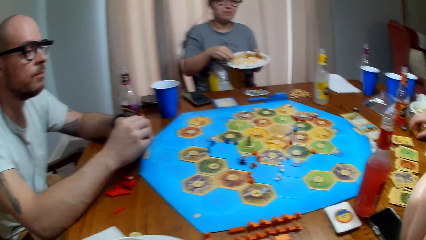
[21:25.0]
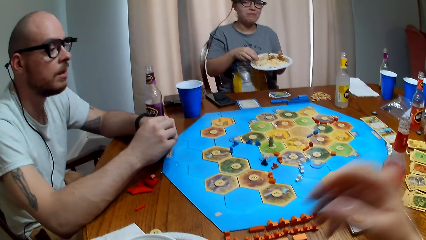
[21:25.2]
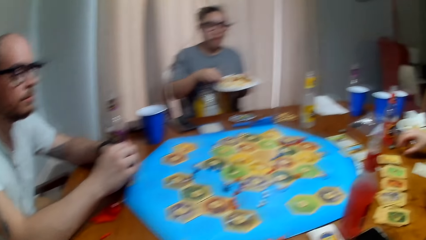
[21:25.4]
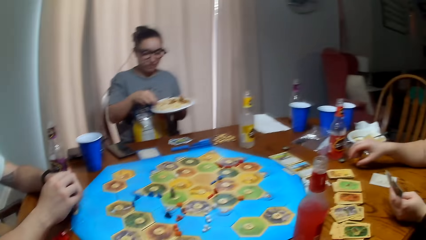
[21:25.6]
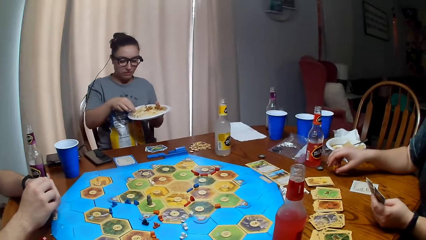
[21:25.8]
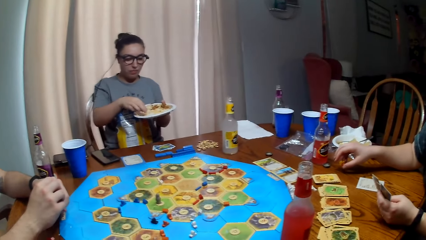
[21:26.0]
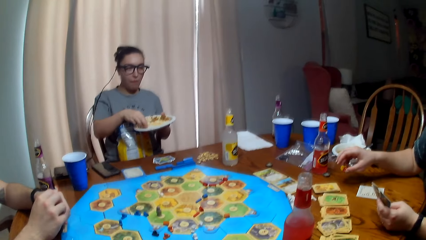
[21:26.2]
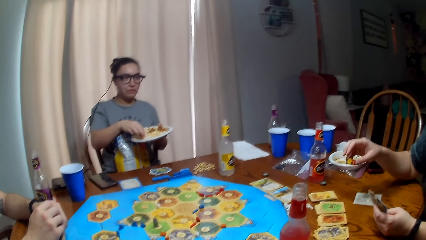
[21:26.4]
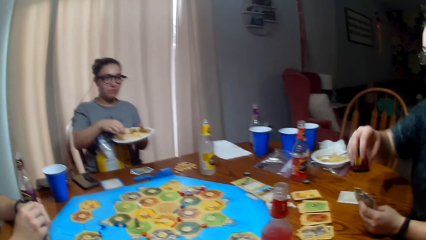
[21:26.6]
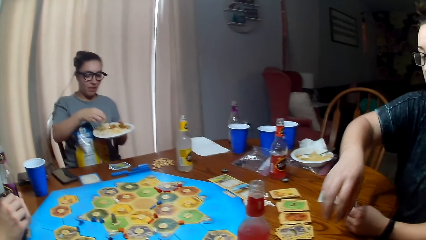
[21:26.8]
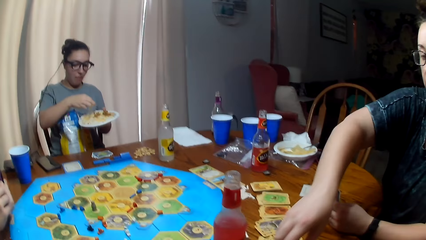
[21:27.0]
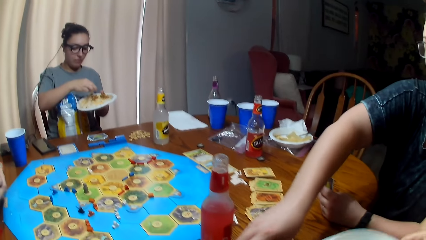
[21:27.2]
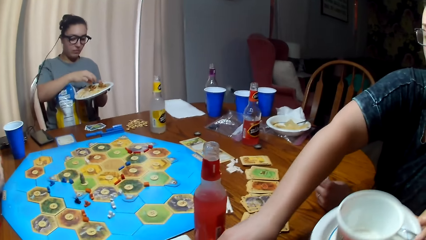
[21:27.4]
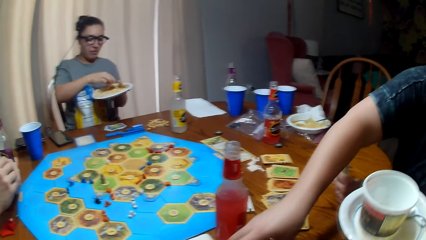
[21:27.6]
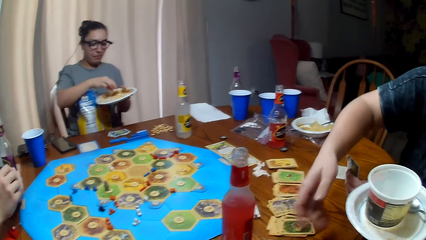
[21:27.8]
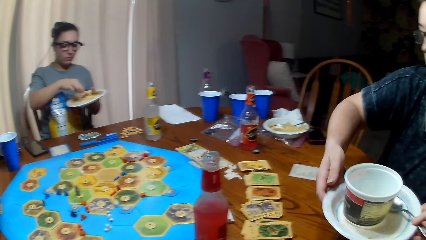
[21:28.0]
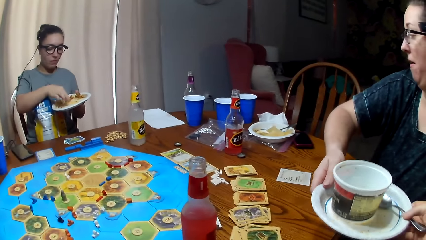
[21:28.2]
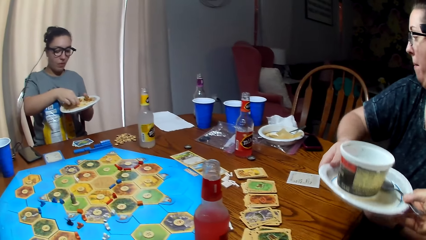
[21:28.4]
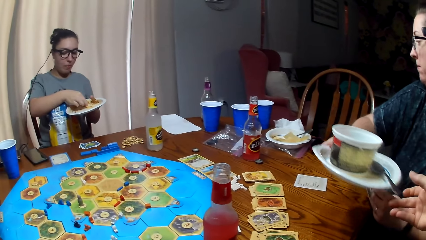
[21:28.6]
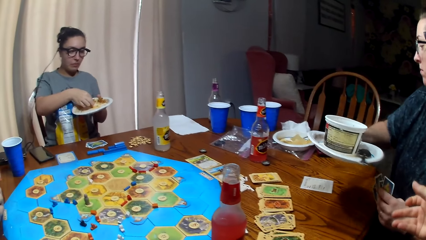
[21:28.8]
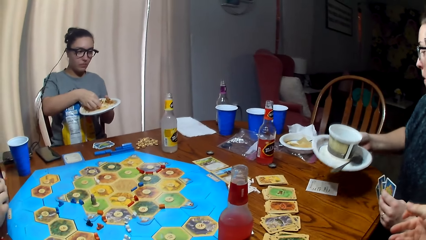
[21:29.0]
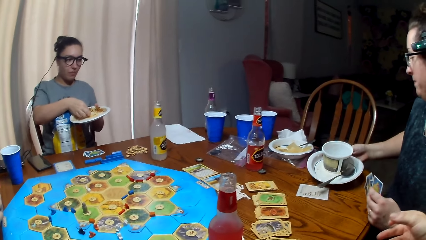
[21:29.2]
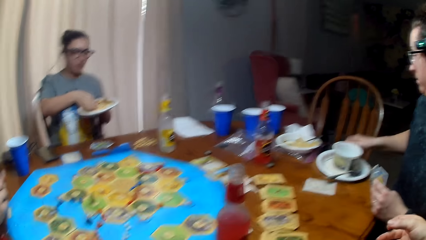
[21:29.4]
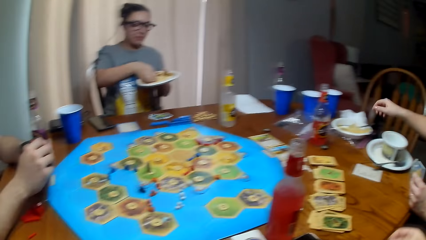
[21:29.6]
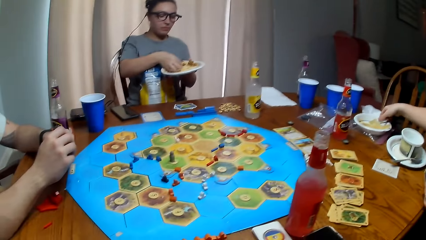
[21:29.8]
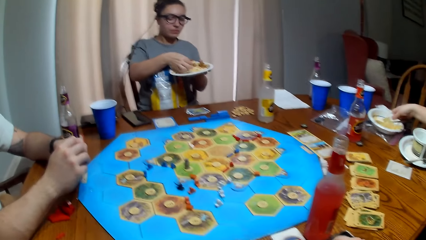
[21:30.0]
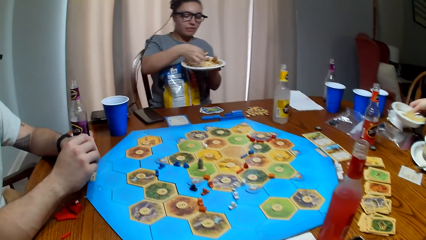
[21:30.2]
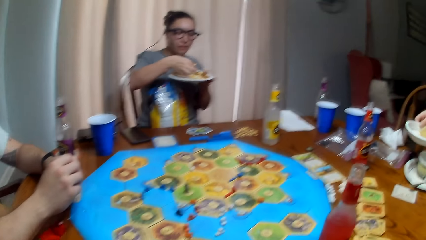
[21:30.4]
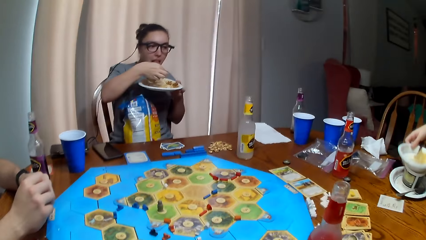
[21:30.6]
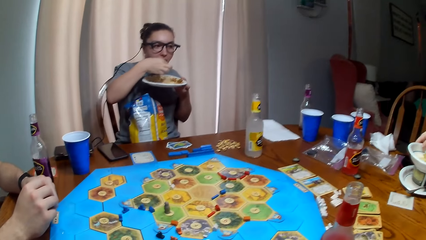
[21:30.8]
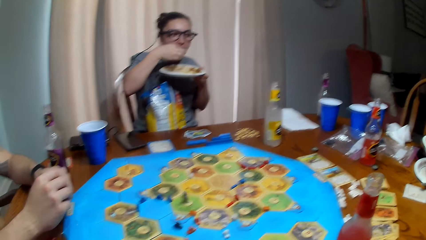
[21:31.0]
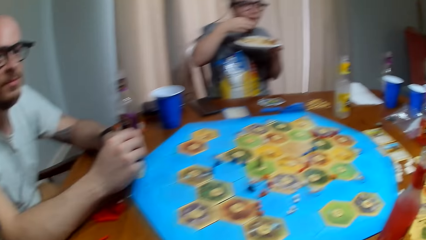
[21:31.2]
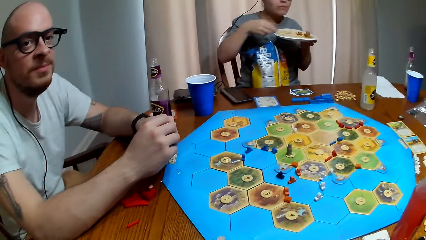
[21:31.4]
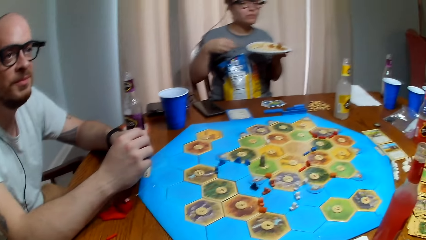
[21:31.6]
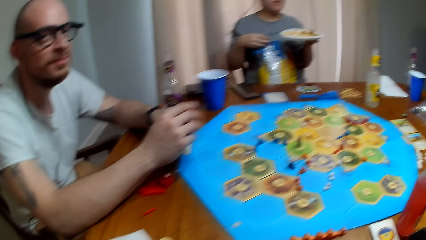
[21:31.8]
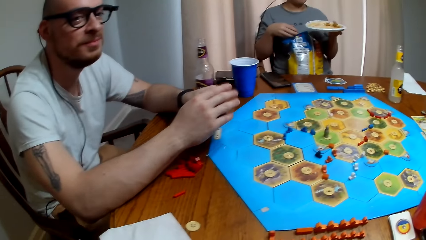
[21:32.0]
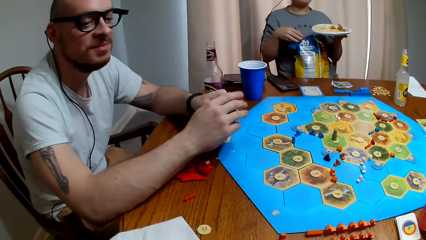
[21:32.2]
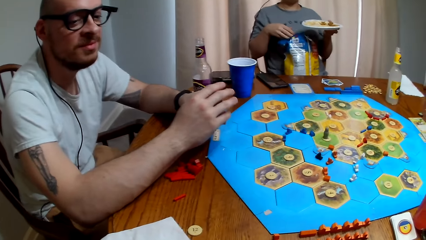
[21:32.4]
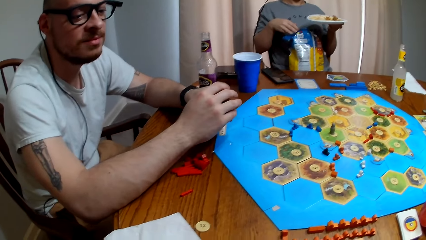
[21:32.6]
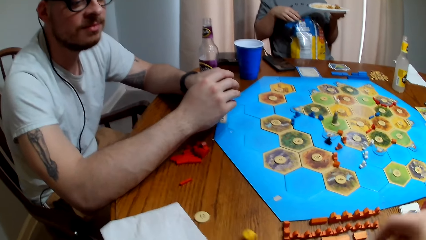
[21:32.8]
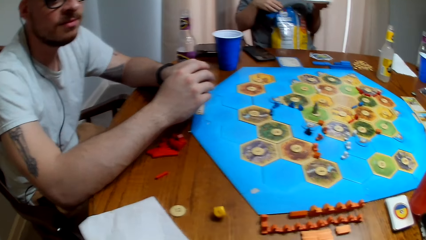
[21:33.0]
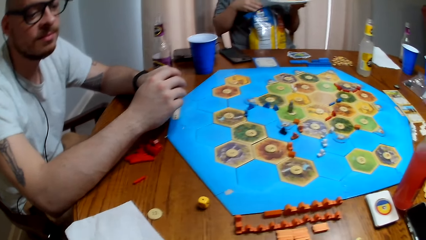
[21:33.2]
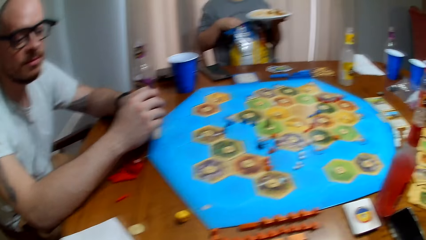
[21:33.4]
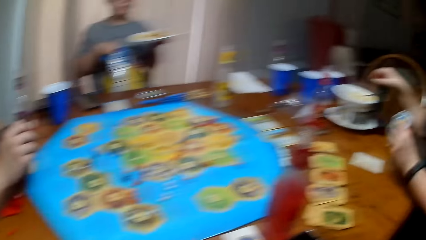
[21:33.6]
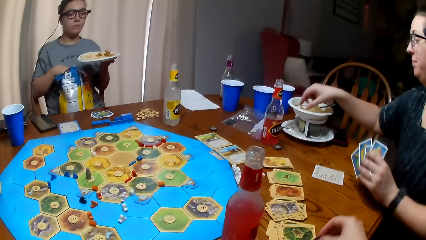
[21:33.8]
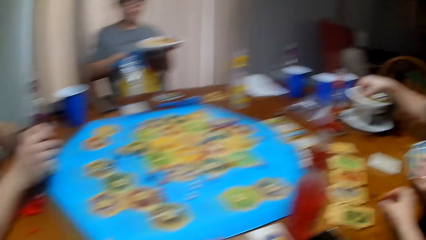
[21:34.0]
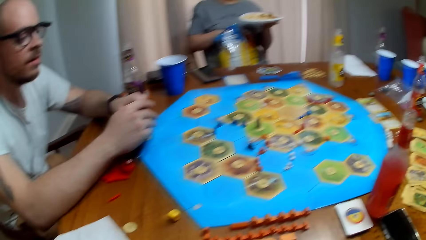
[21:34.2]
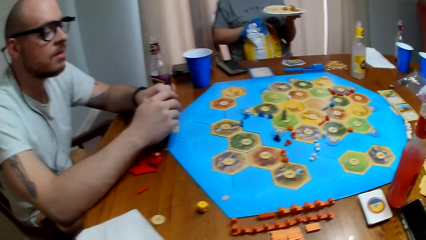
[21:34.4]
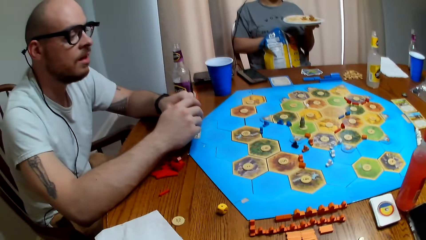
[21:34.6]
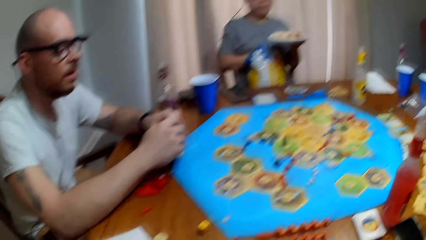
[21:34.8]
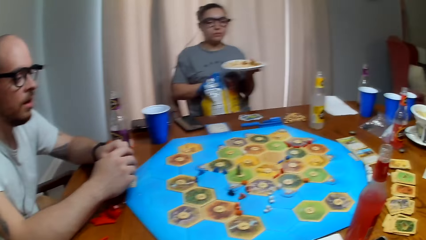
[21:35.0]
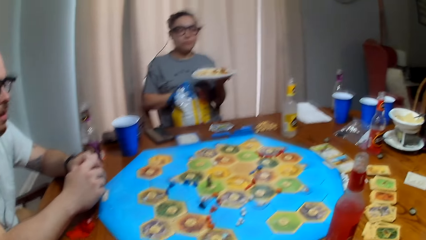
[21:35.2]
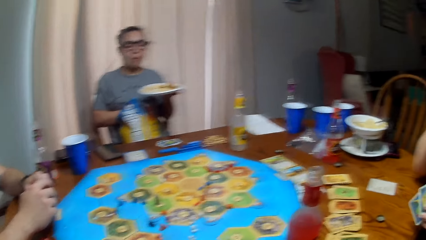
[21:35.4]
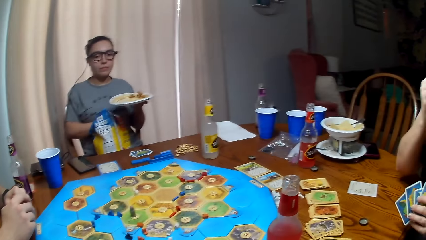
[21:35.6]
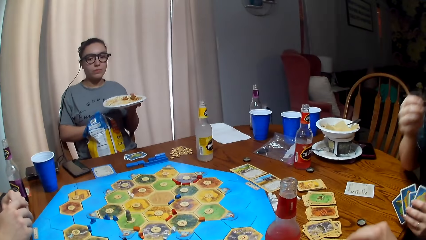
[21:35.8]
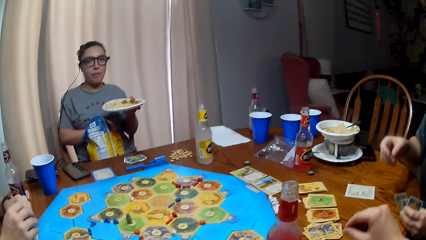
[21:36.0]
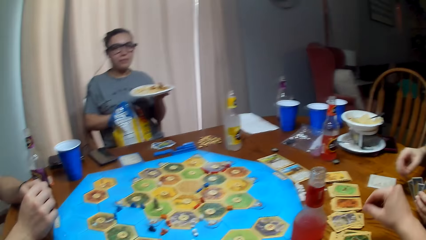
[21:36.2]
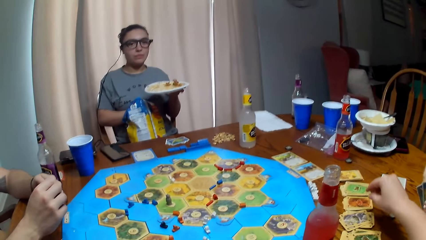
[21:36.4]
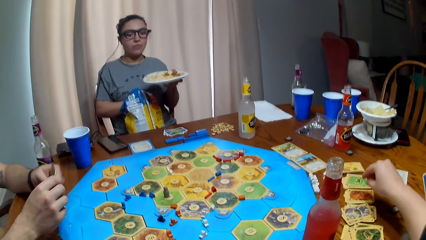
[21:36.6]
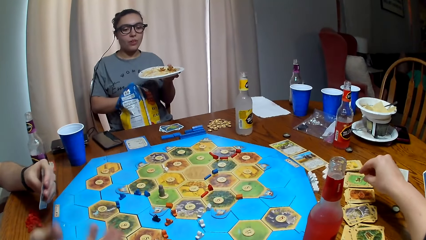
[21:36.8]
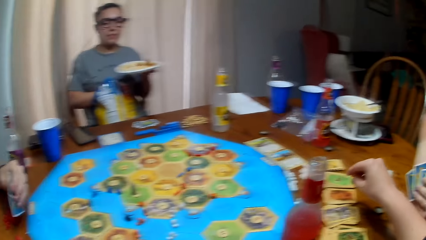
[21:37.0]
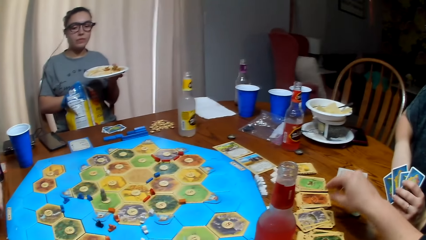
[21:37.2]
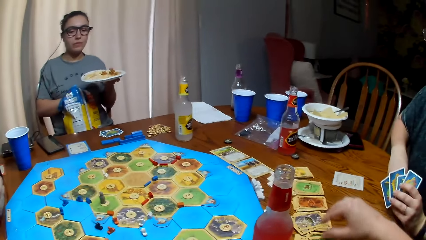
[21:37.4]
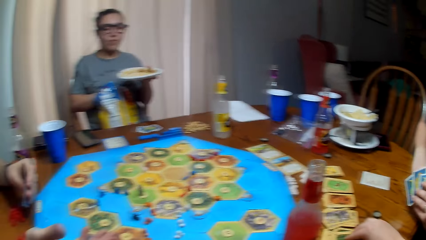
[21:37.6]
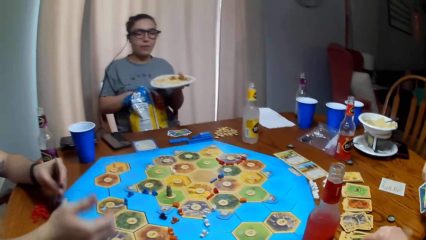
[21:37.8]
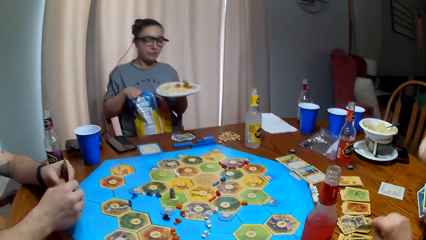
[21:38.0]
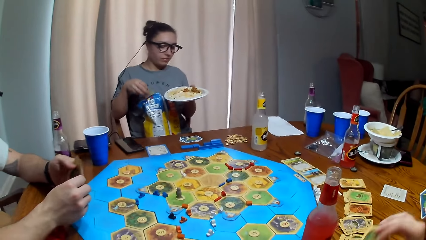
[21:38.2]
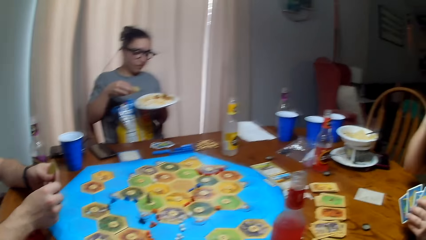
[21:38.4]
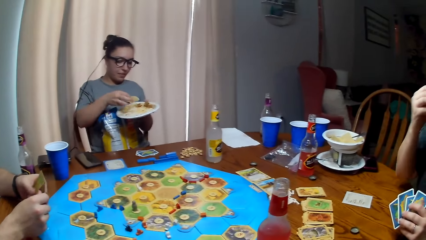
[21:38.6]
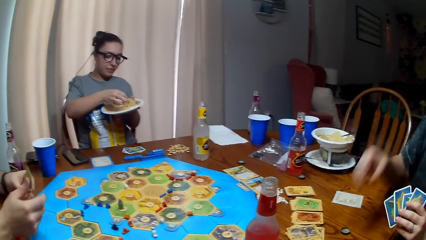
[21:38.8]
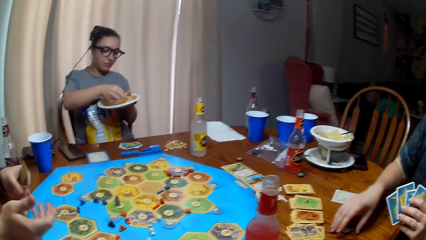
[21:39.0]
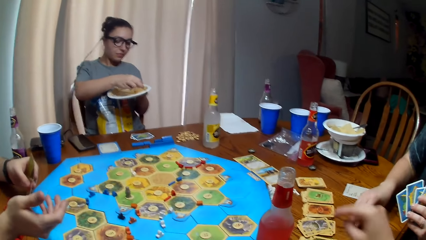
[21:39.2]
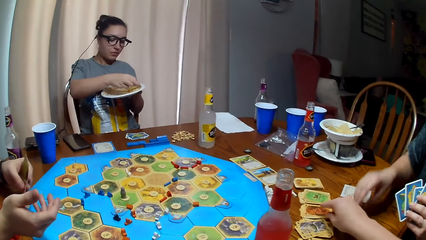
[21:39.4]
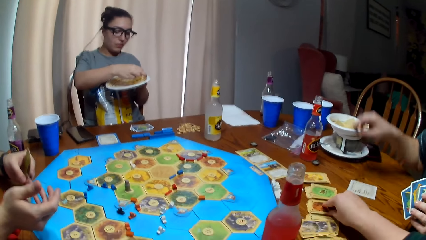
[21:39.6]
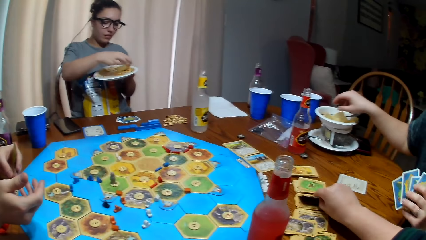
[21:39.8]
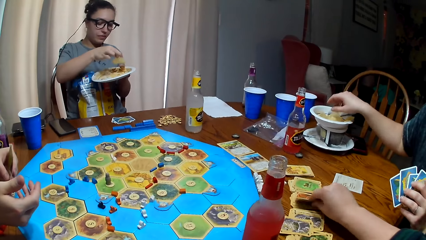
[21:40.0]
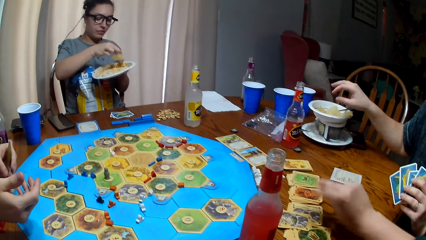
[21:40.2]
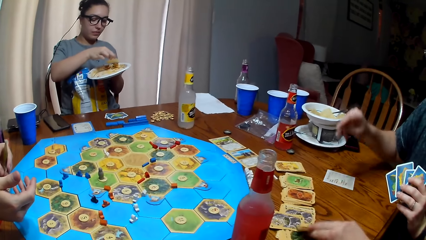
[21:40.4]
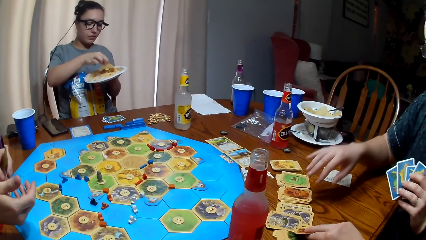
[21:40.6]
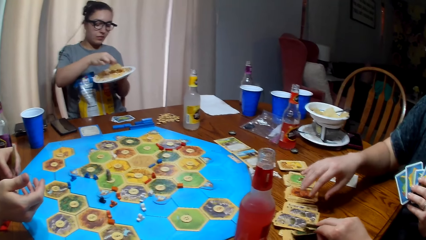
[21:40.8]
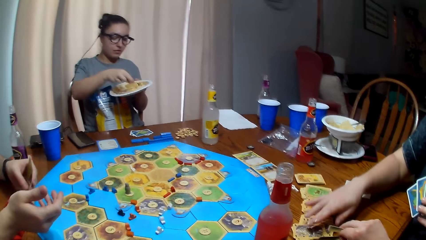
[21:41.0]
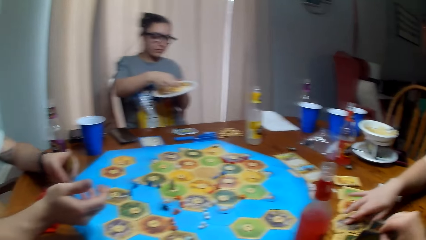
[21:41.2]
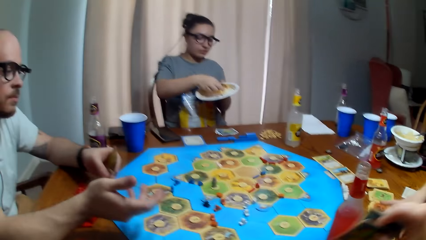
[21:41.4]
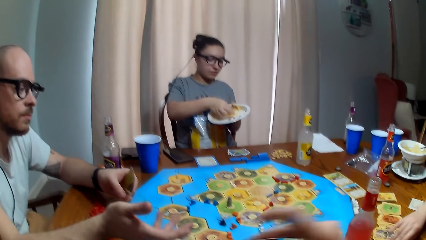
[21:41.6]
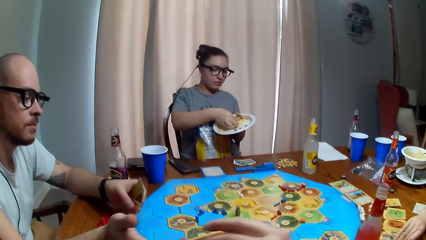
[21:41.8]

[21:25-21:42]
A person gives the camera wearer the dice. The camera wearer gives the person a plate. The person picks up the plate, puts the plate on the table. Another person takes a bite of her food. The camera wearer drops the dice on the table. A third person talks. The camera wearer picks up a card on the table.
